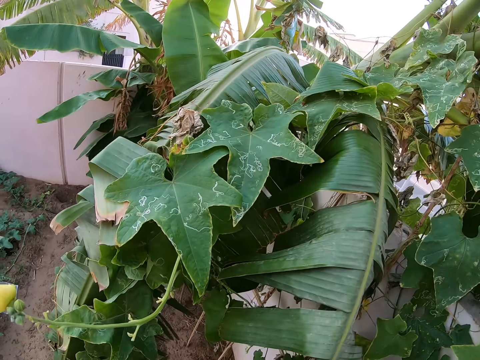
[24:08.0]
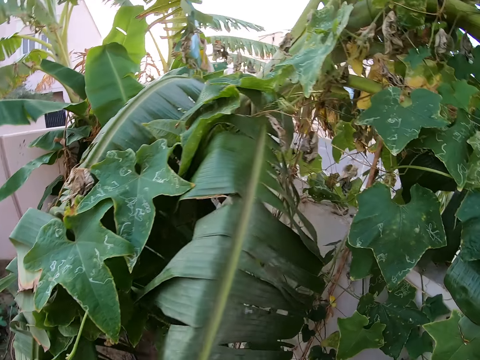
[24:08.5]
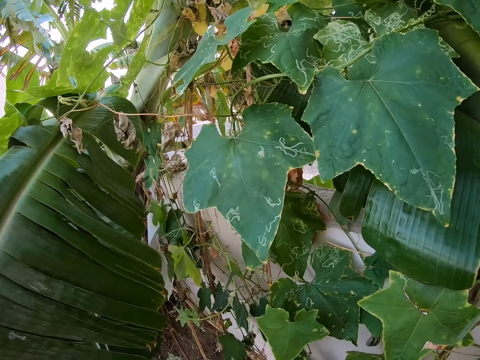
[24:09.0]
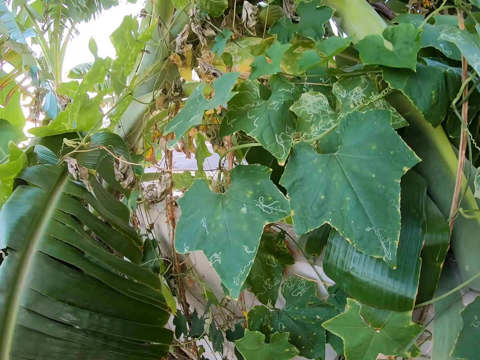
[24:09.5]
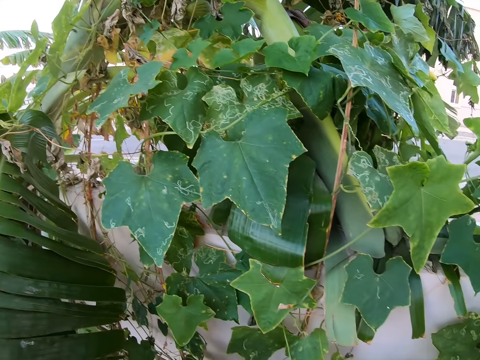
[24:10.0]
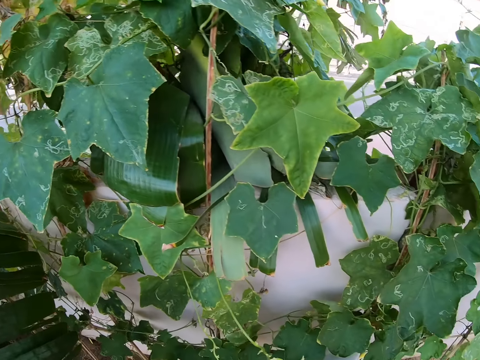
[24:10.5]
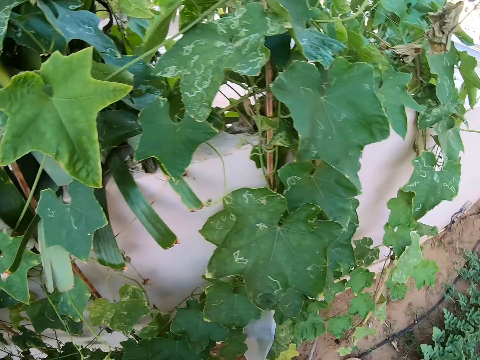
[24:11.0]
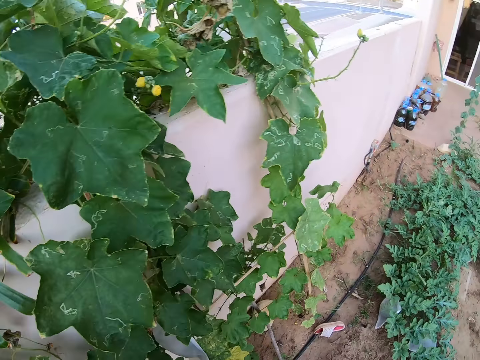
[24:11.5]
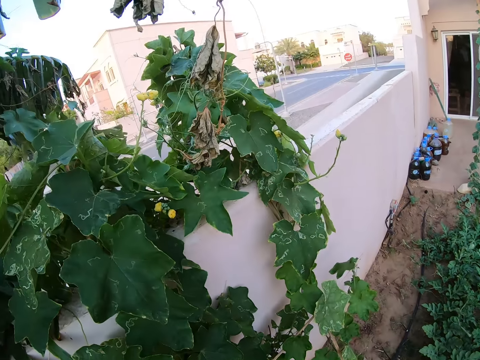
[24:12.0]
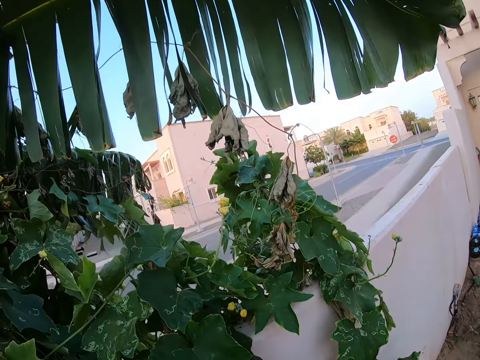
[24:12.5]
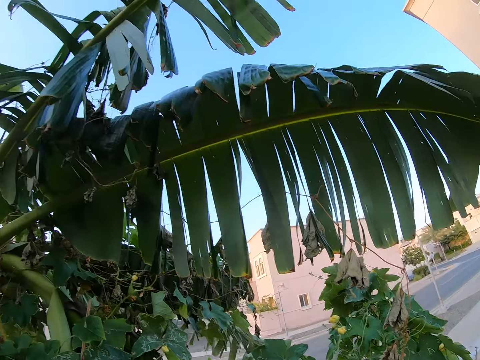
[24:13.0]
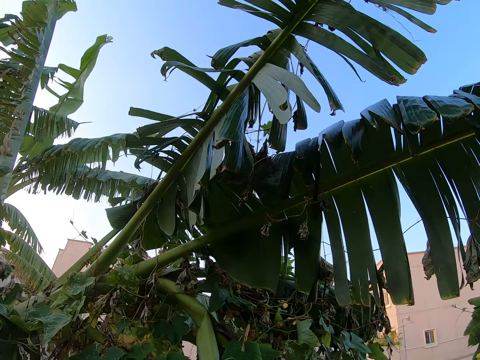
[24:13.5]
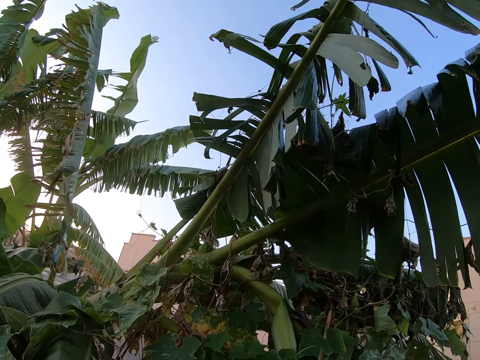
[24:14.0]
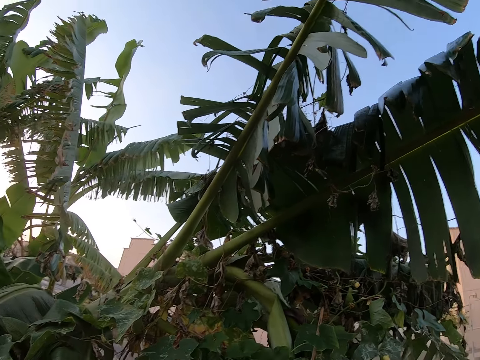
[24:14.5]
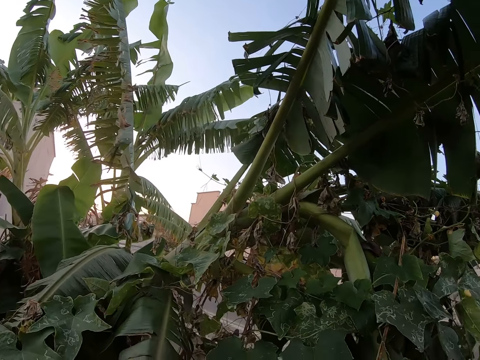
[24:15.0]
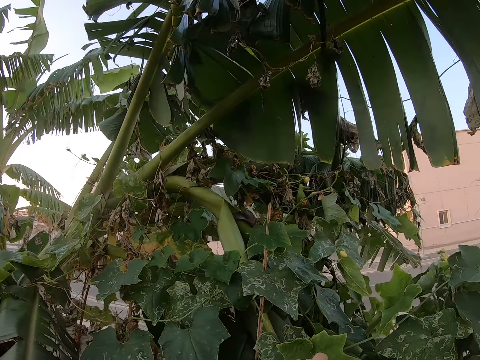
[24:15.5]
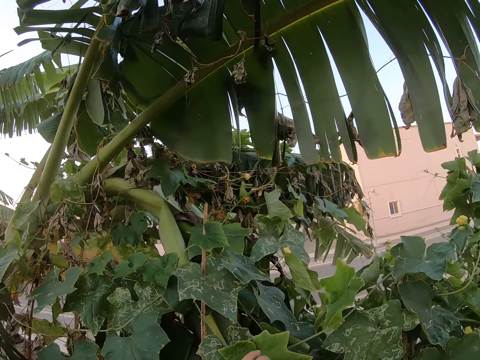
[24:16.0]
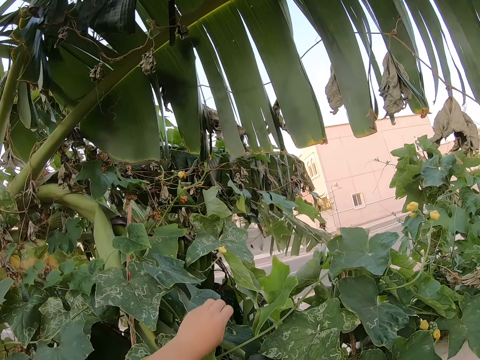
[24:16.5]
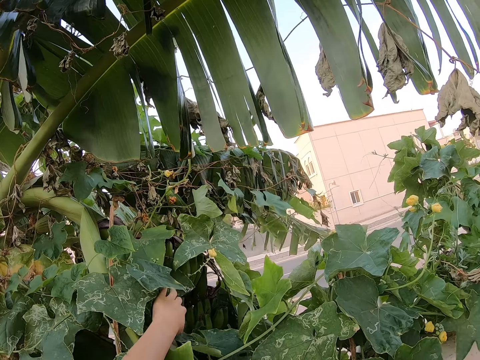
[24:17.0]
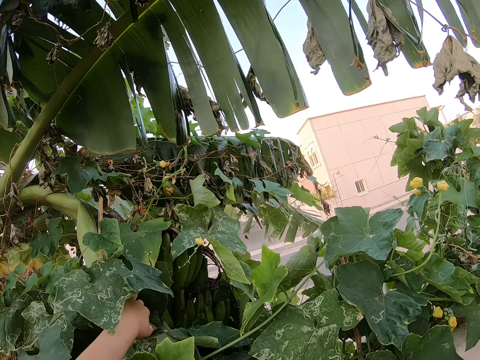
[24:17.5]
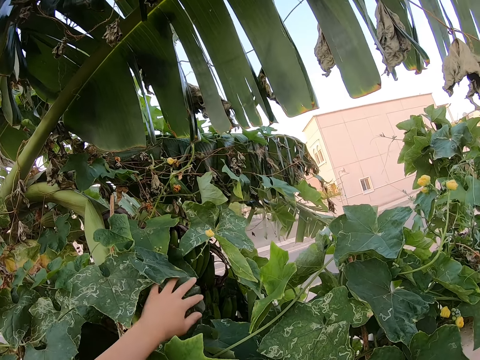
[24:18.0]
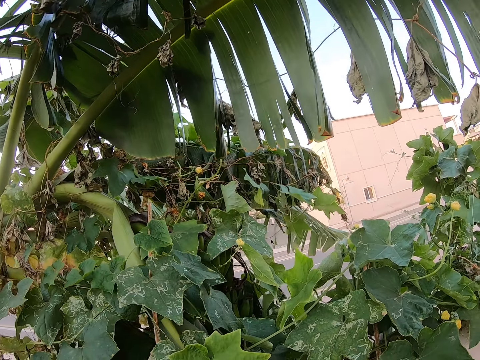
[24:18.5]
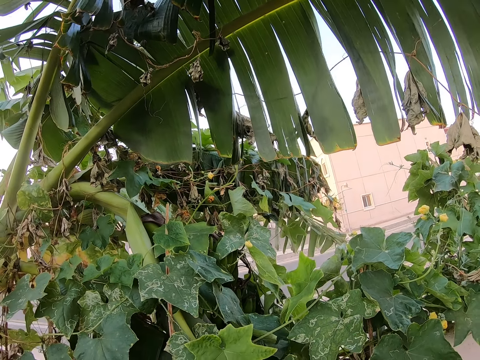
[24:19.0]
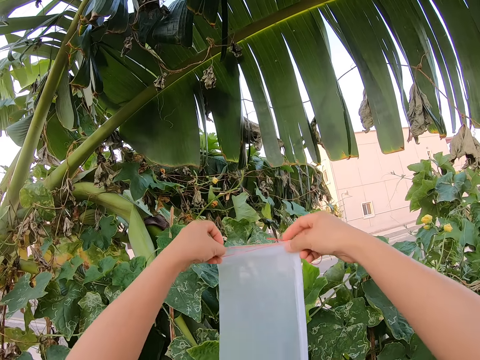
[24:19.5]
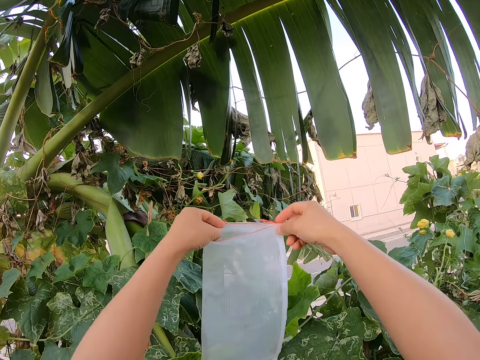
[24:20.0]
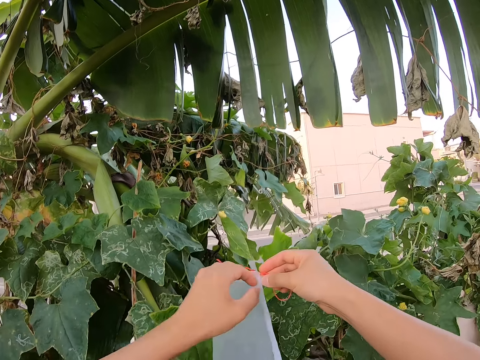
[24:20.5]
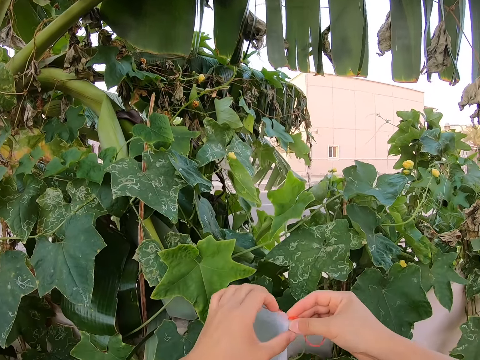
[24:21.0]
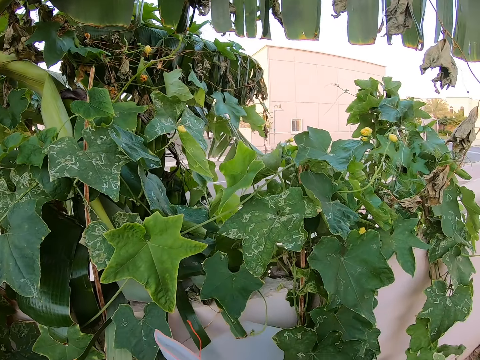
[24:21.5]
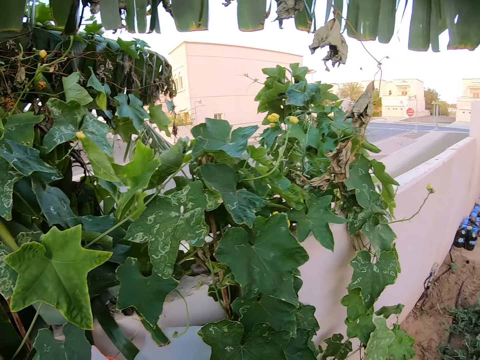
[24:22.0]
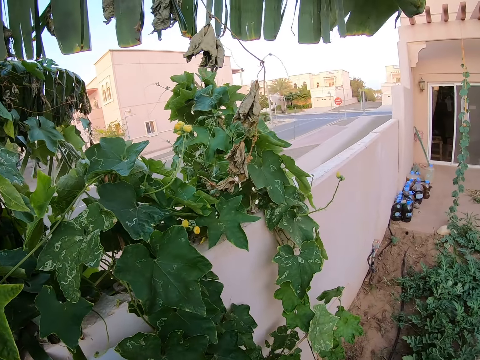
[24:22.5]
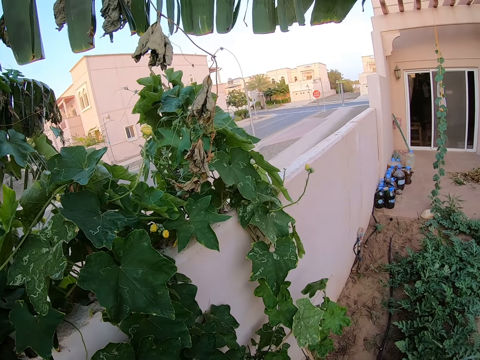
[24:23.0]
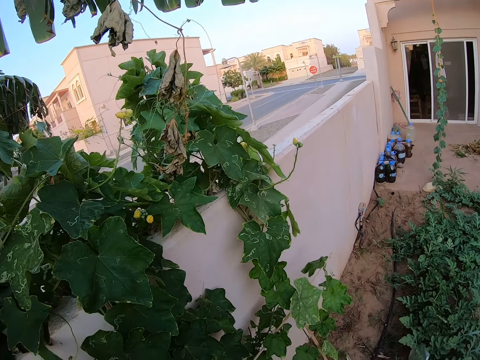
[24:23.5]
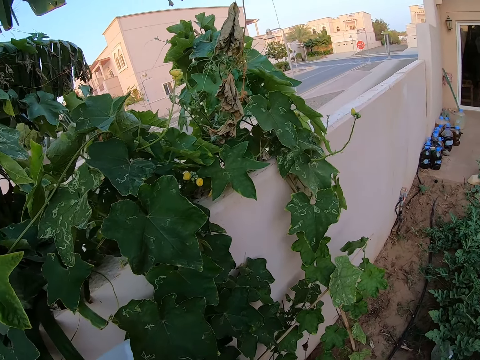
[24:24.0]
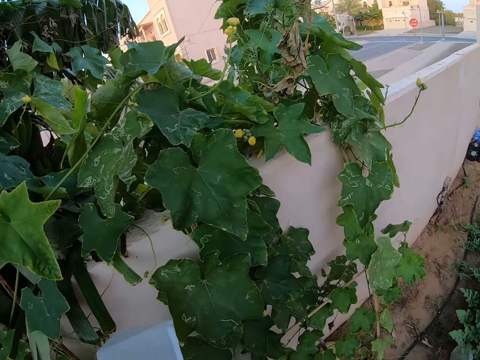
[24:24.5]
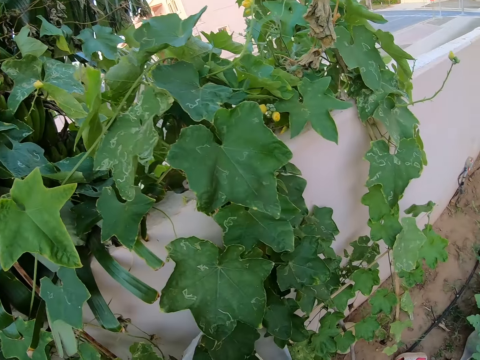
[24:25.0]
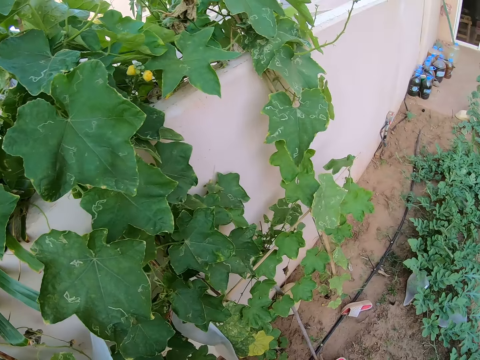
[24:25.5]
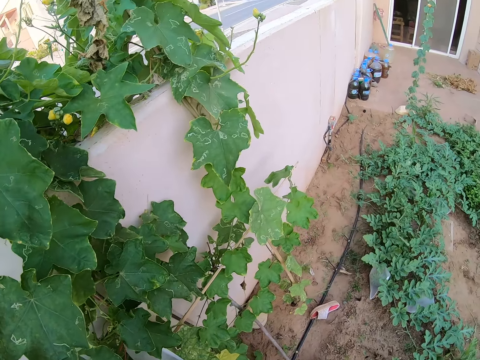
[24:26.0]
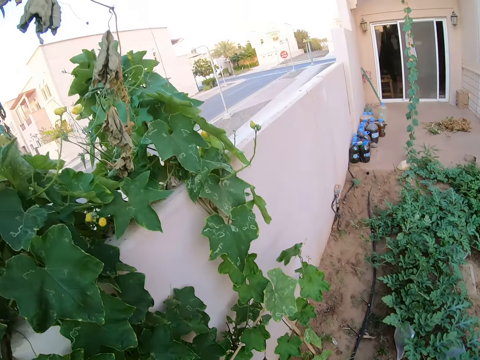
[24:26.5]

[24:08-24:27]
The camera wearer looks around the cucumber plant. They touch the cucumber leaves. They lift a nylon bag and lower the nylon bag. They look around the cucumber plant.

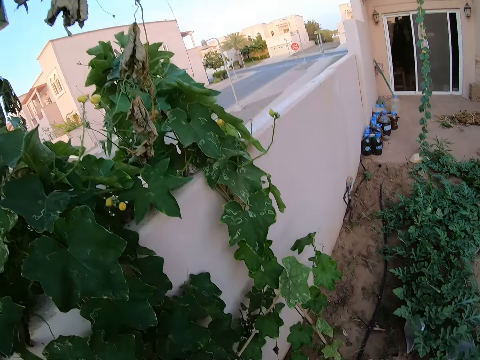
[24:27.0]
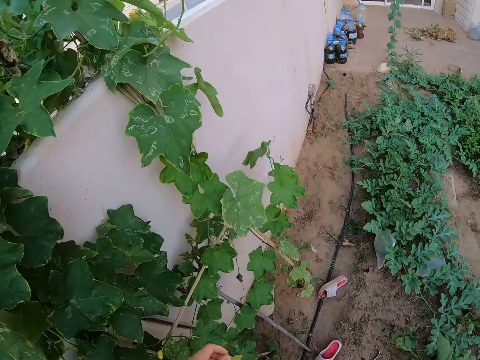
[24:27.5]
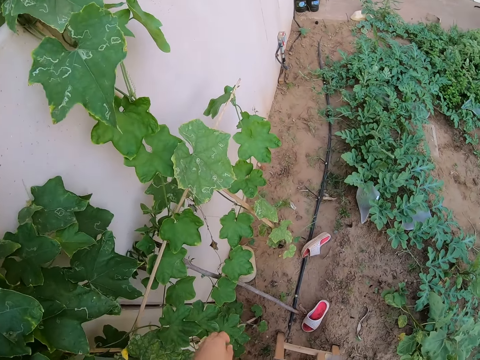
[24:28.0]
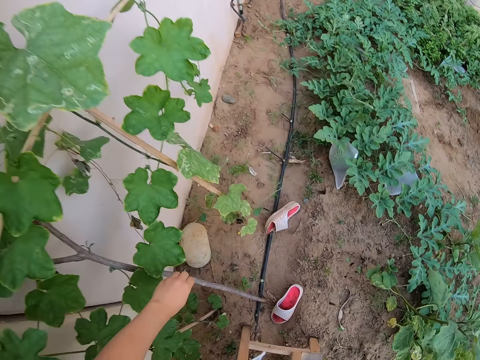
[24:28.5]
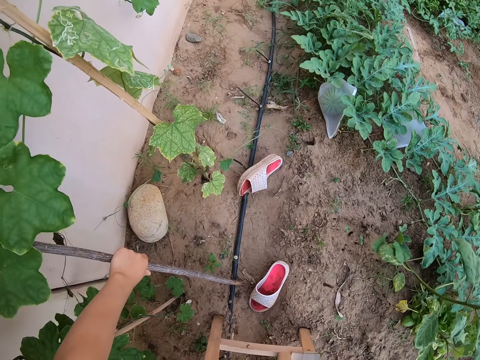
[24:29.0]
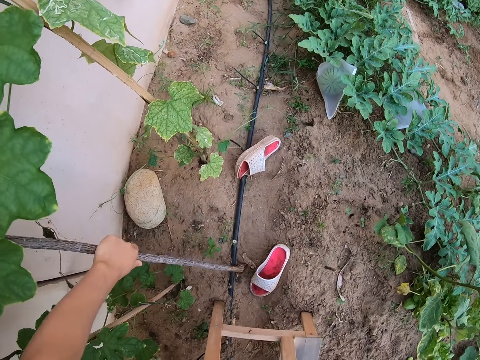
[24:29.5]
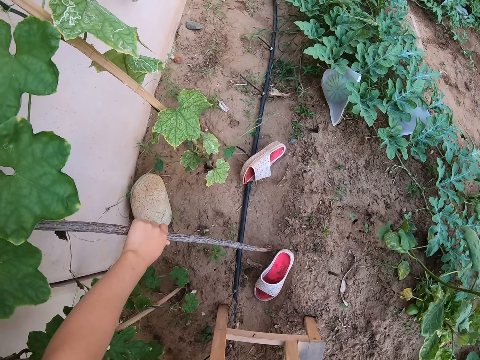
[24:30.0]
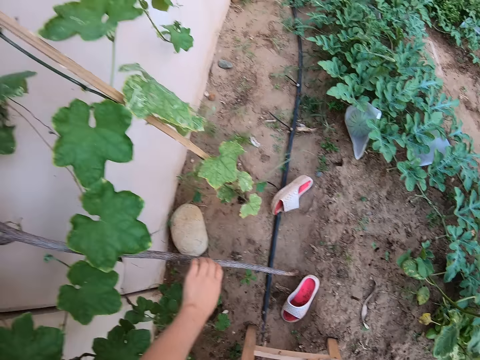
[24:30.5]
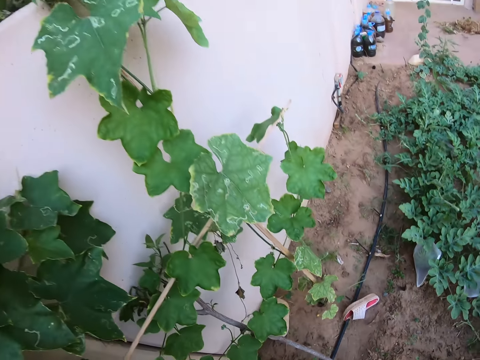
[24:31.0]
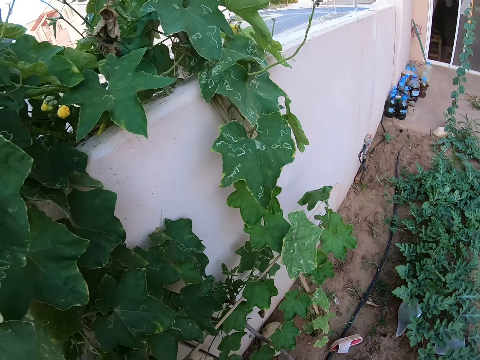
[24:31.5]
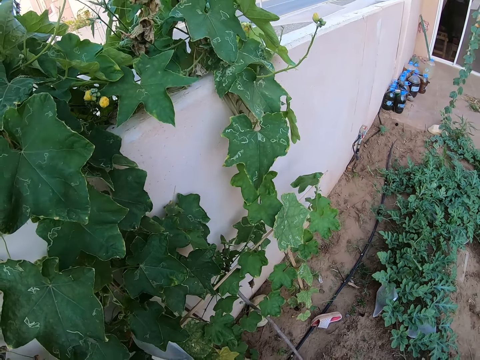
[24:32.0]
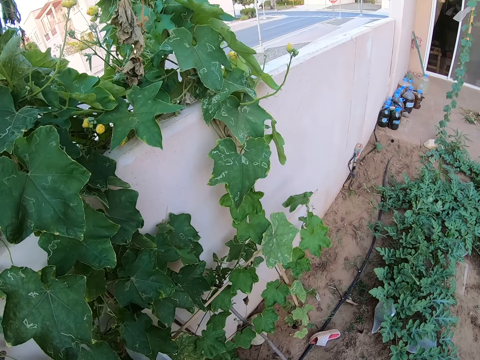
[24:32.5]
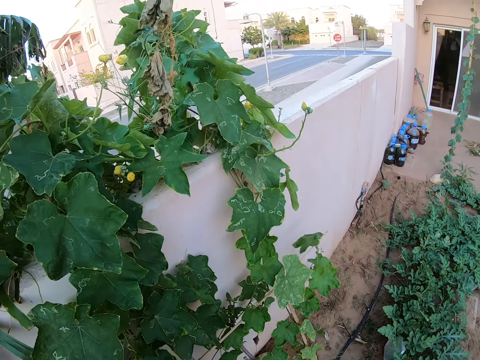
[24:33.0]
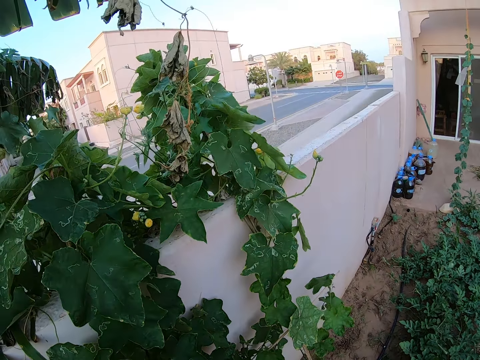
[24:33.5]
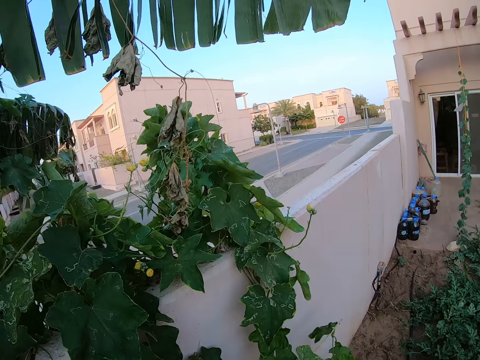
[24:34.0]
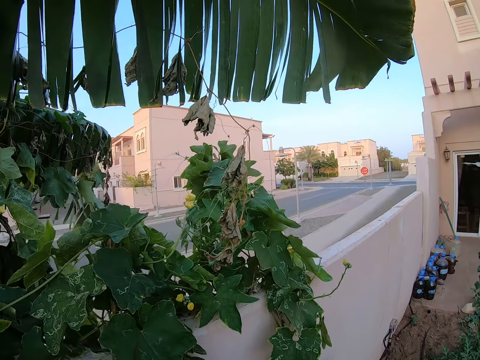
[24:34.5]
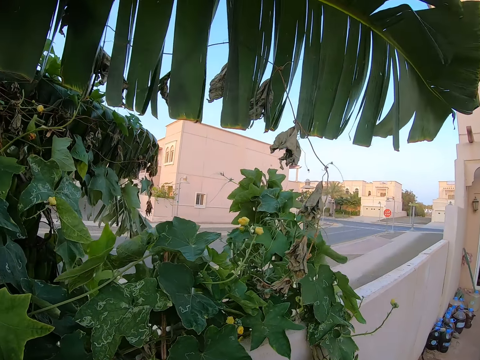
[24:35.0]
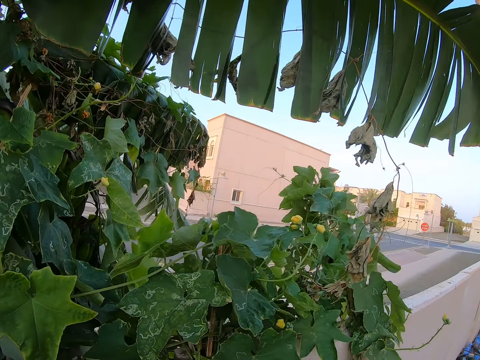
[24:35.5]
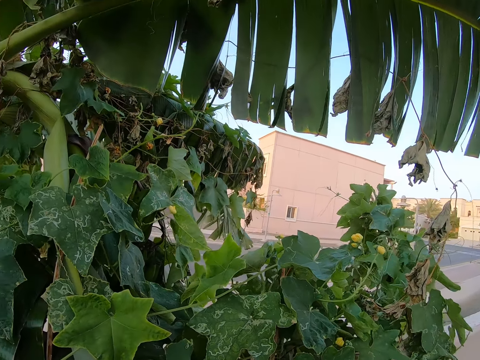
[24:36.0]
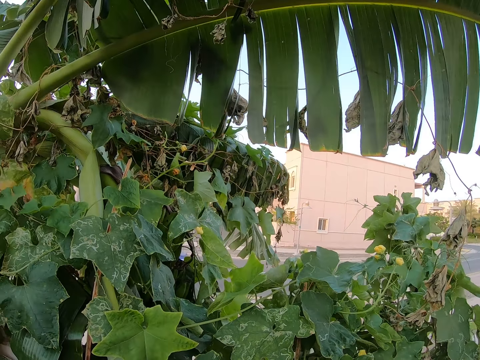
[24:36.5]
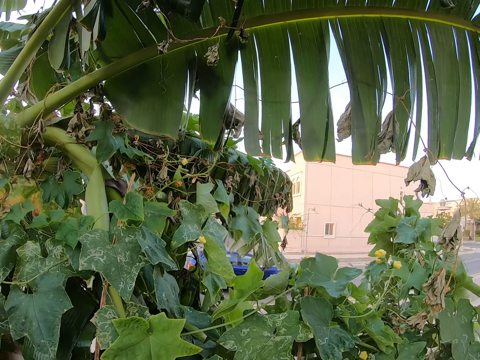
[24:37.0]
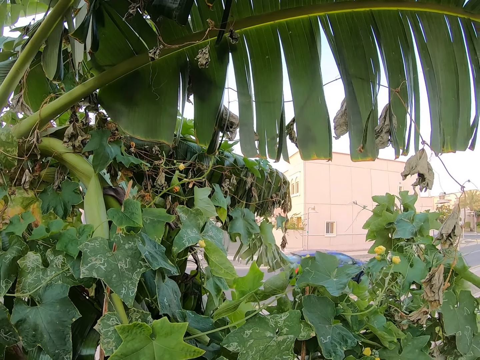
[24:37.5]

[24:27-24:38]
The camera wearer picks a stick or piece of wood from the garden. They hold the piece of wood and pull the piece of wood from the ground. They look around the cucumber plant.
